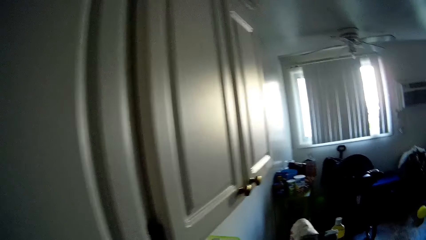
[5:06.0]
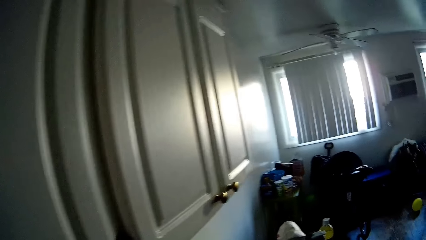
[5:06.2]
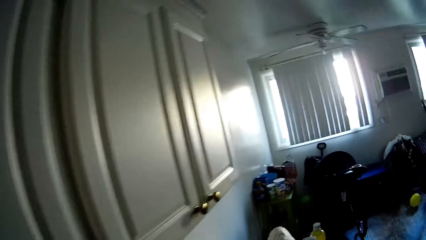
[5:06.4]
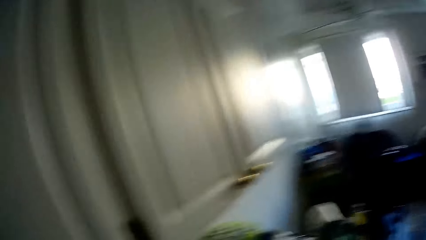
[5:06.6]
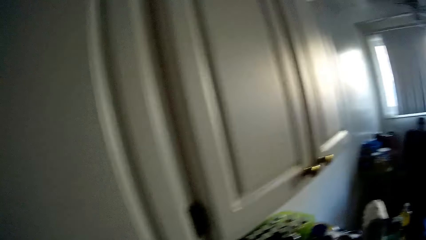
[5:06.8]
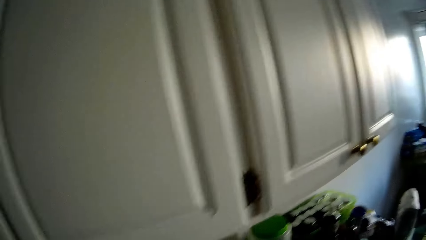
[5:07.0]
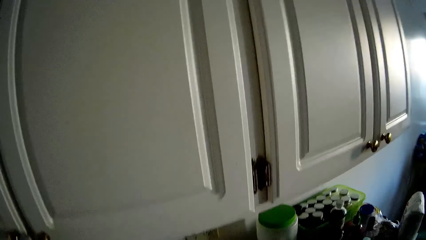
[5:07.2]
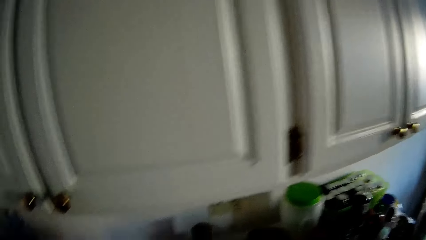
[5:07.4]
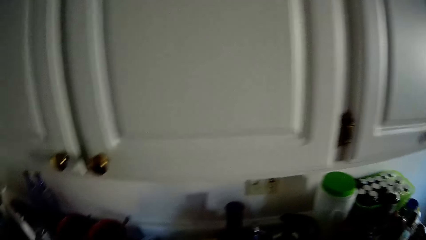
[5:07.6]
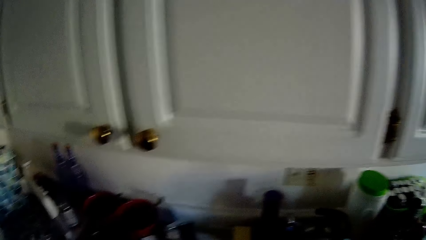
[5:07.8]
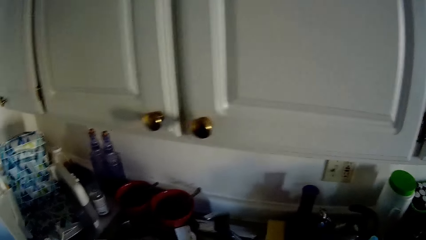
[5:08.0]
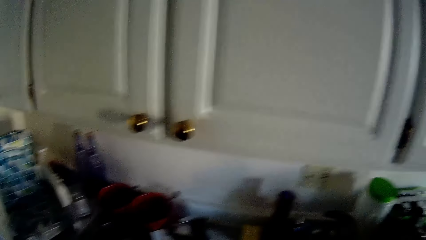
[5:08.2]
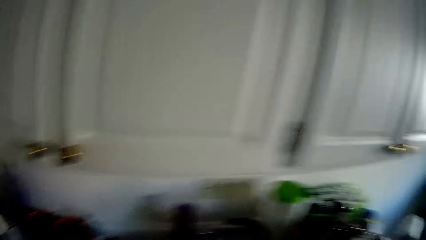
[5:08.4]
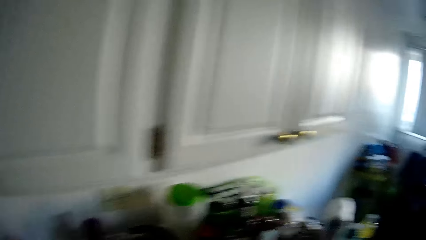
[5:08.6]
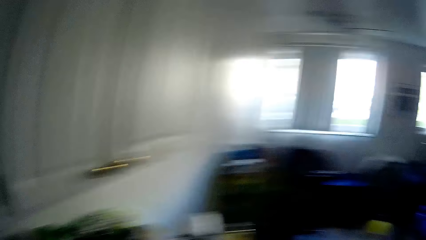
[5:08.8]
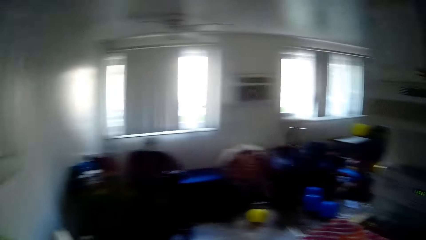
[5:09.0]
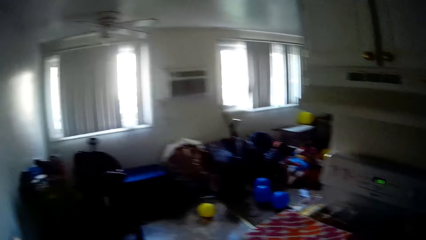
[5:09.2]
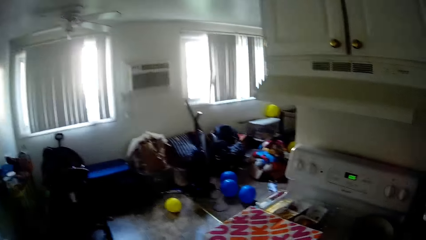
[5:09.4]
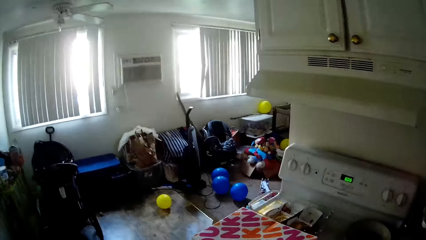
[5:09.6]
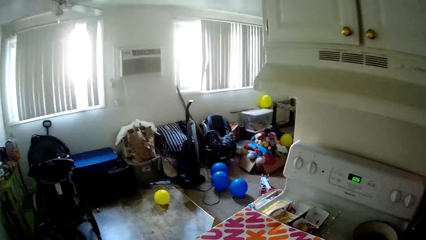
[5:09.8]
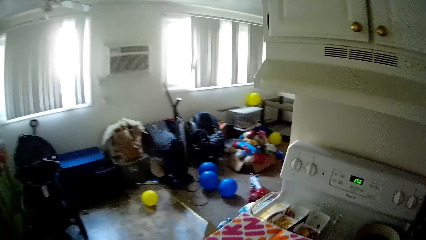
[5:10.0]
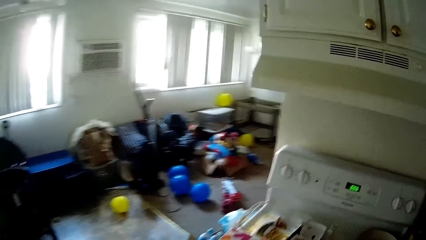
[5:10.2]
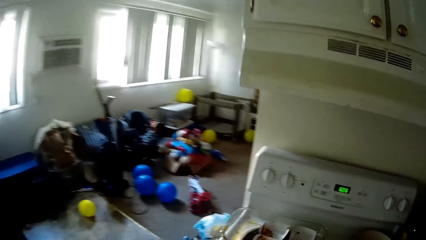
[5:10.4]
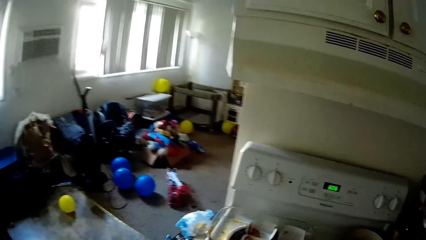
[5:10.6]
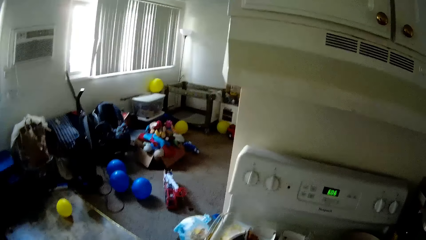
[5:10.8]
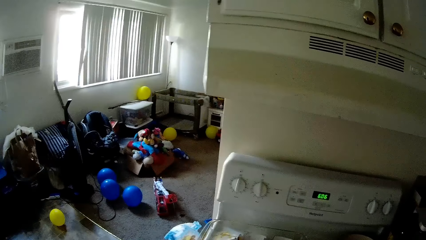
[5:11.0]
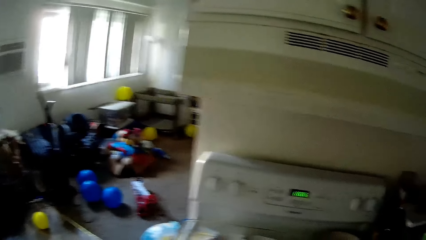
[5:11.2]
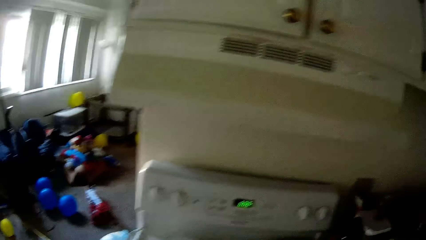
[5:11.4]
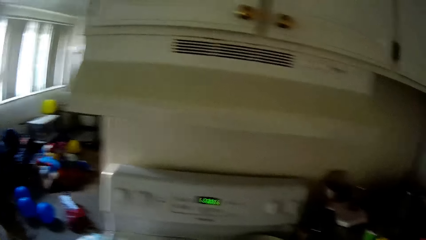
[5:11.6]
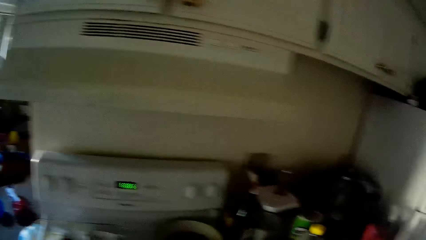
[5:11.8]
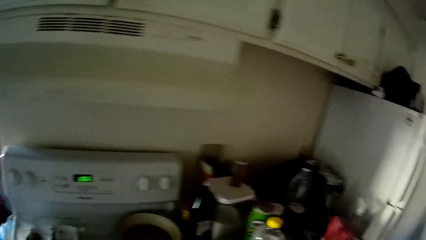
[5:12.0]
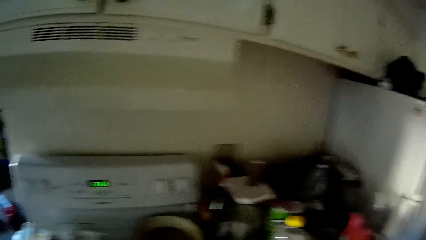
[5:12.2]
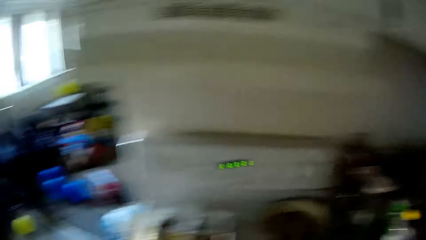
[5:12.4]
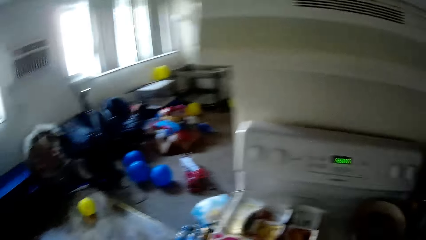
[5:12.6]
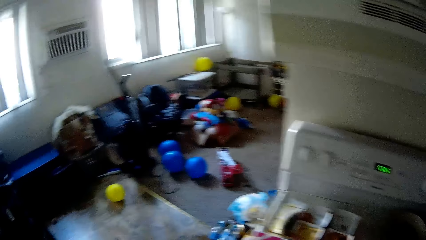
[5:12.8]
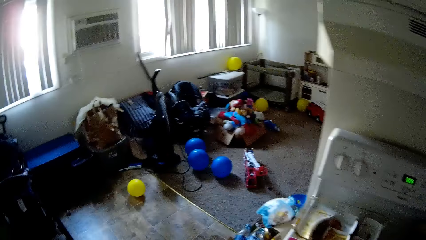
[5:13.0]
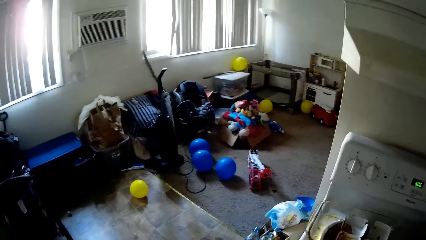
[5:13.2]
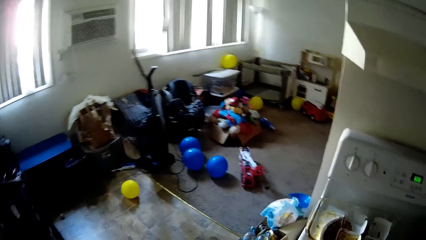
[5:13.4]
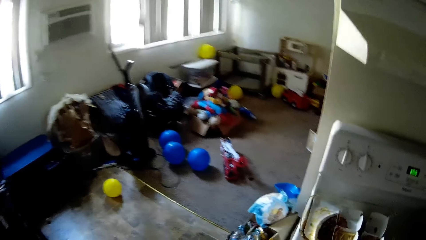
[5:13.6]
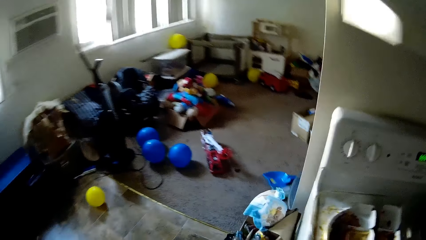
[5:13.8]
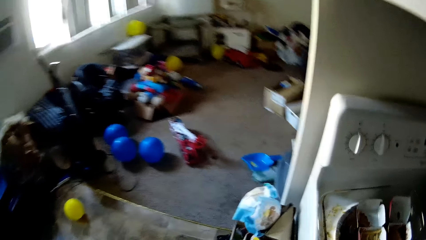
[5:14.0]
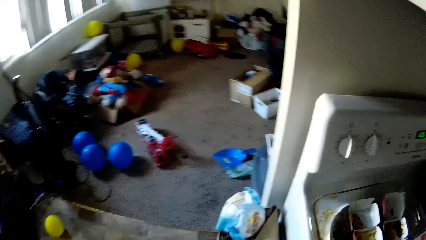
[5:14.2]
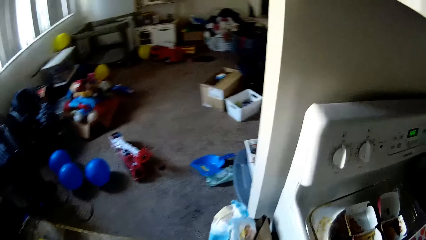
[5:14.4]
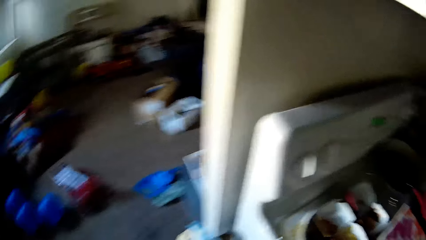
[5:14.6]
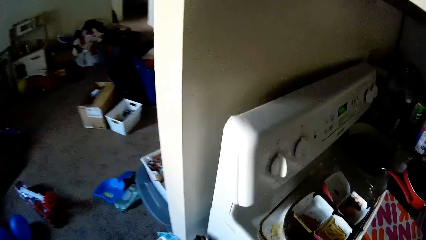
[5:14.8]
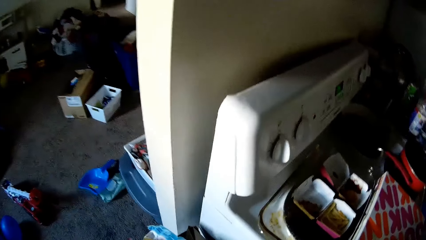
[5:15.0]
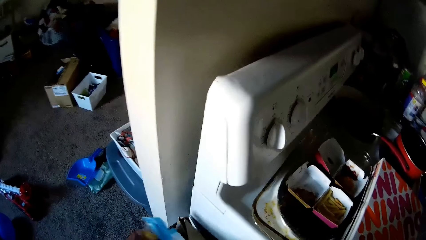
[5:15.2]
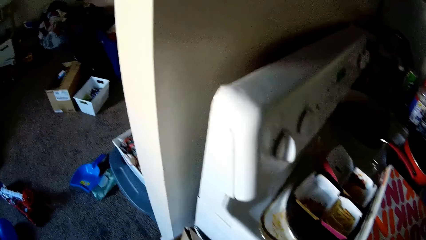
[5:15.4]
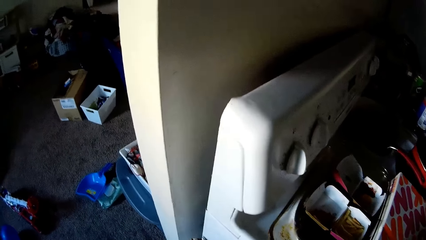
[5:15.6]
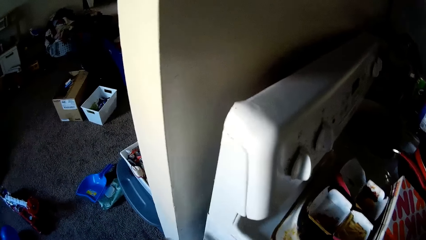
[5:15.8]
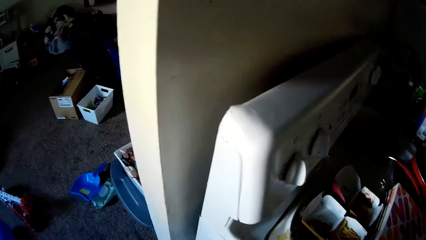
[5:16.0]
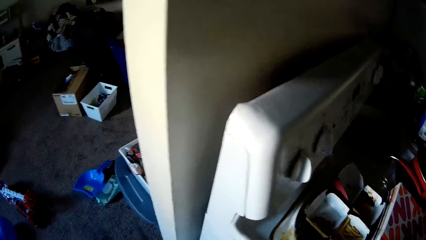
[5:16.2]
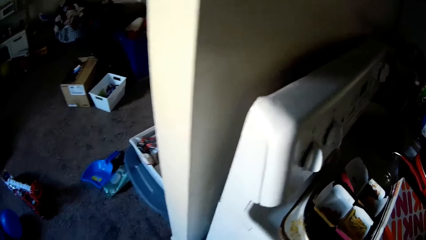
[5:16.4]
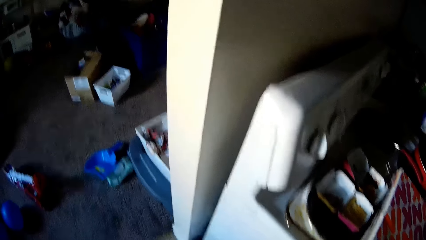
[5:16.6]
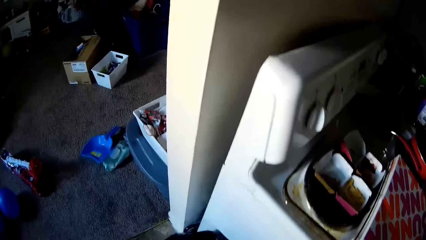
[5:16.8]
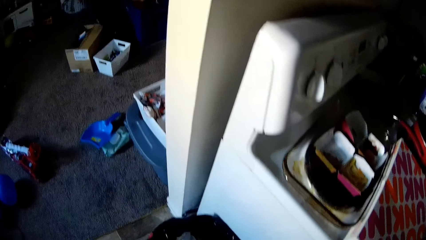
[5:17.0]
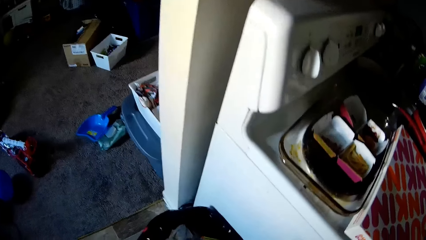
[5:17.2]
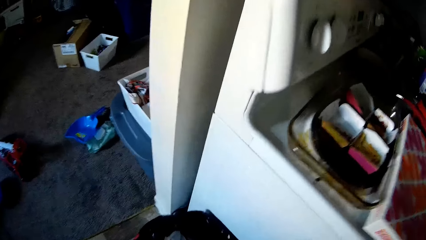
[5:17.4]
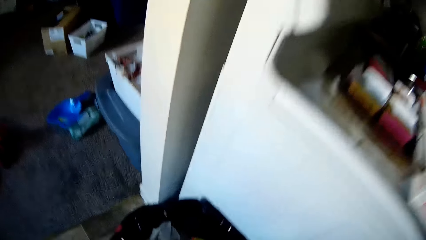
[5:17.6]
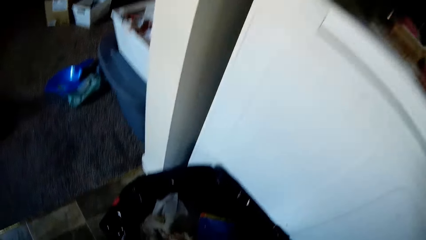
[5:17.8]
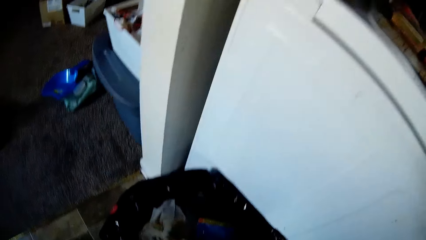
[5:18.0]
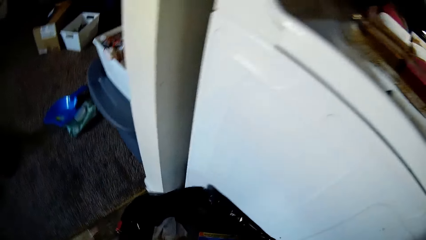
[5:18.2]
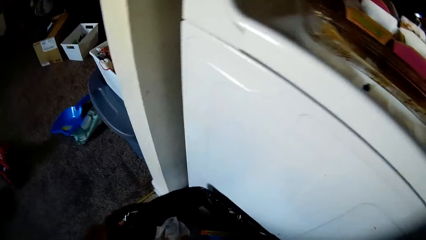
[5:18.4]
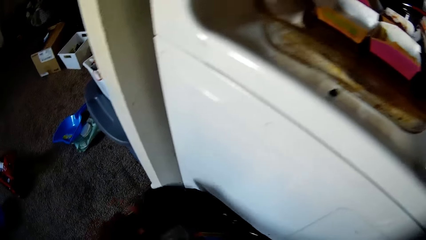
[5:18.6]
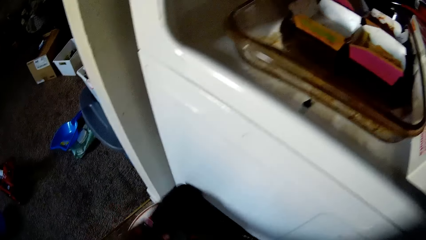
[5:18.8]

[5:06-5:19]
The camera wearer stares at the oven. She picks up a plastic bag on a trash bin with her left hand. She opens the polythene bag.

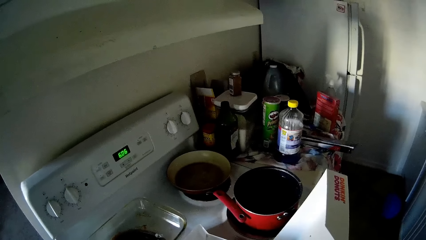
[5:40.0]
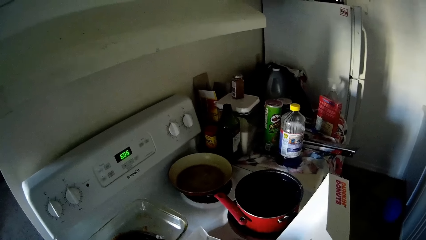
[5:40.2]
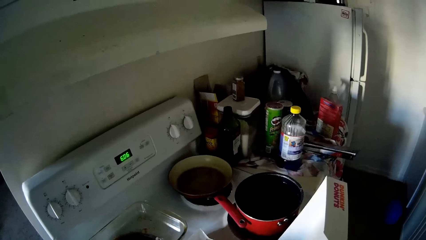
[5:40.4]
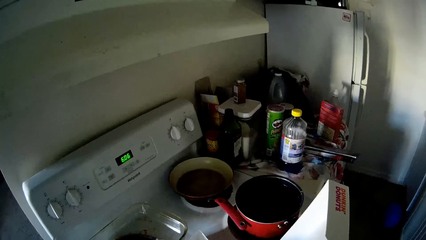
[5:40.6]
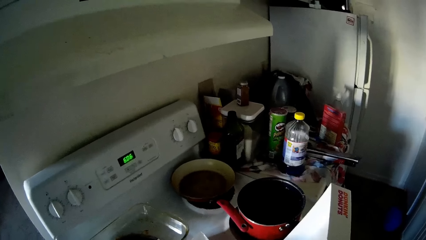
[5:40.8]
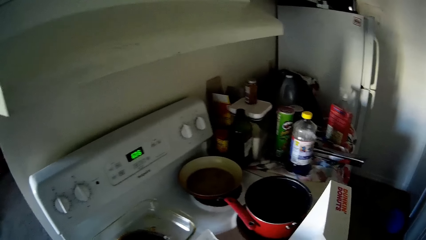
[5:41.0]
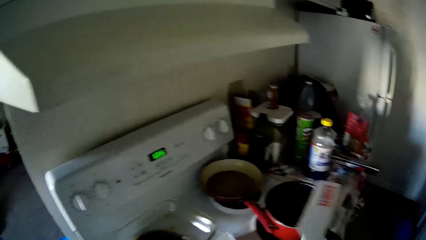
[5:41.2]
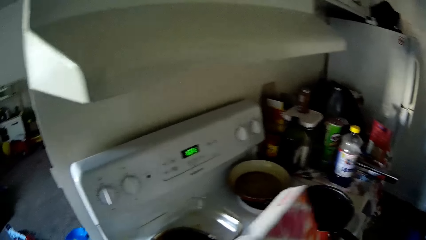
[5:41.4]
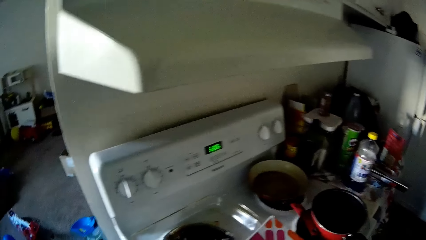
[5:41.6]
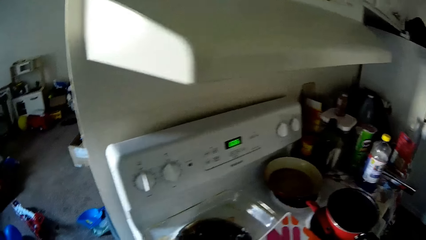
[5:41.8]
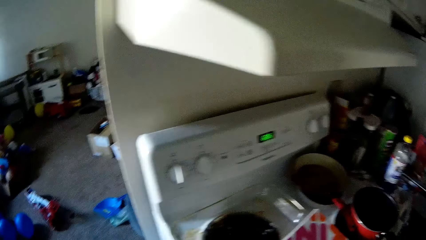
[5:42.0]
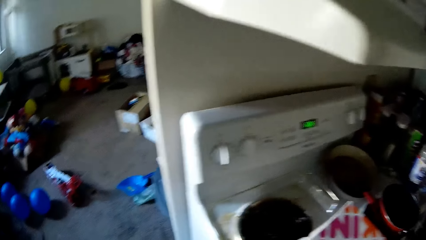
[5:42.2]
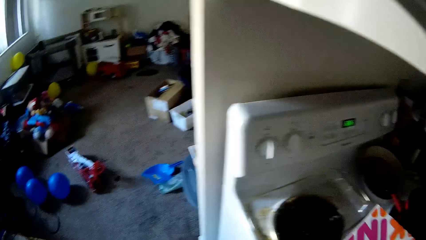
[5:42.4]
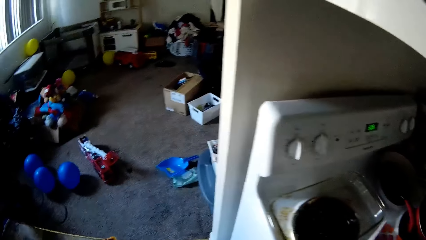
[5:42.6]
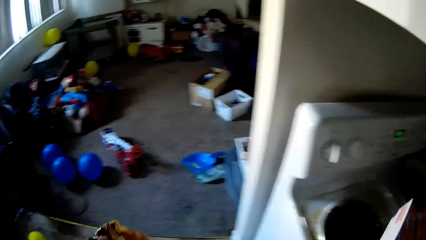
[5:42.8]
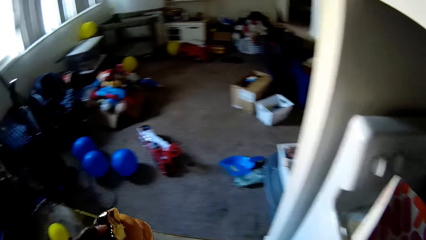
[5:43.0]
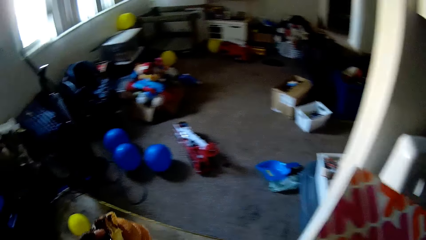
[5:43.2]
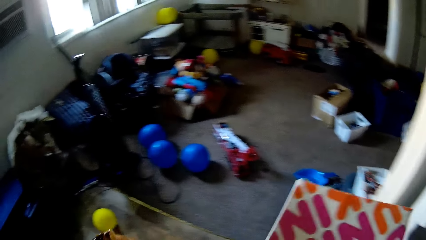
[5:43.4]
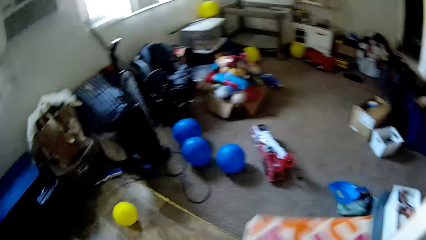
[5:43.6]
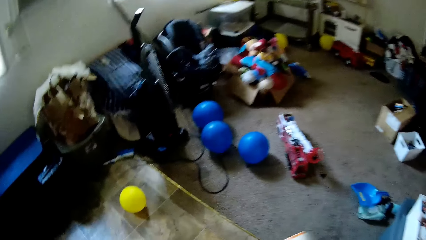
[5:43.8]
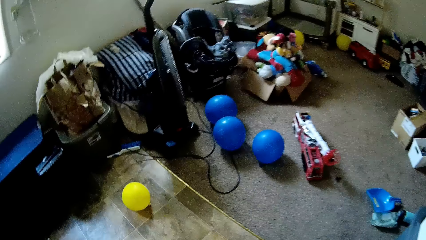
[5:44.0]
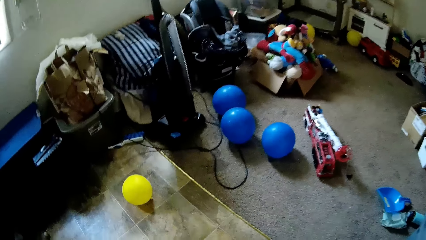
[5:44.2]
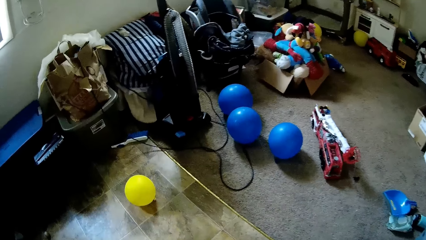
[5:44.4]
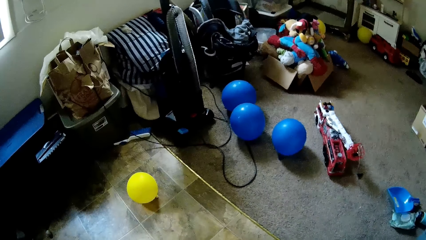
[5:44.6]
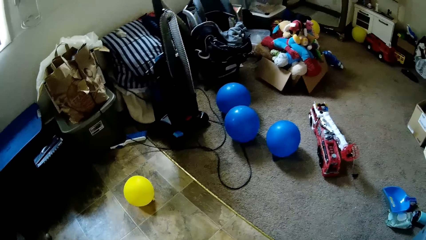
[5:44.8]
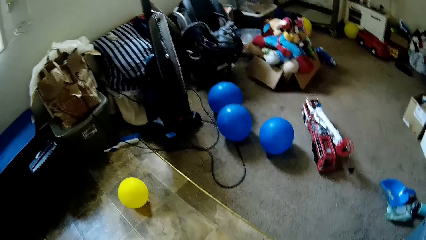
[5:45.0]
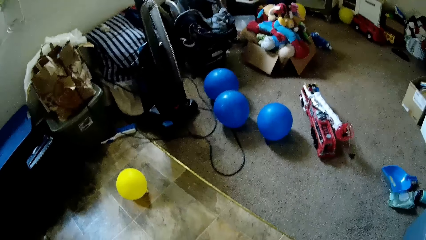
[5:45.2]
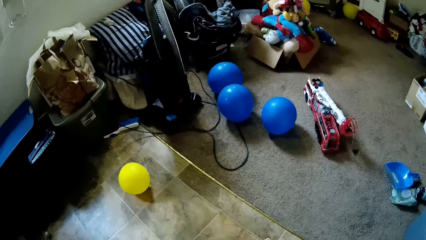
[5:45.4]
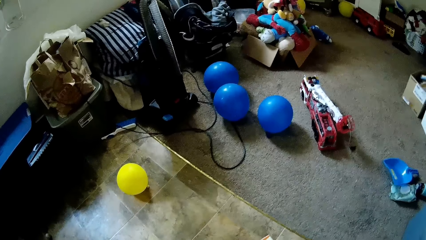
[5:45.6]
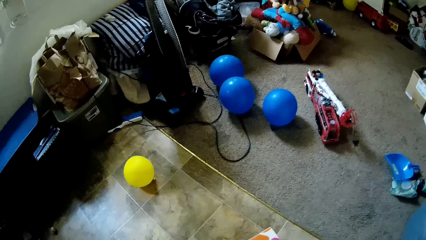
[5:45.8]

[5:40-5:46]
The camera wearer covers the carton of donuts with her right hand. She carries the carton of donuts with her right hand. She drops the carton of donuts on the floor with her right hand.
